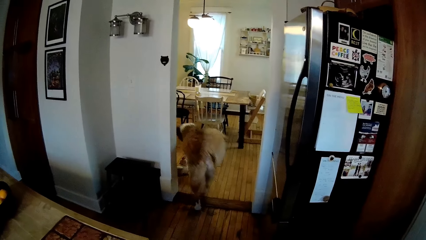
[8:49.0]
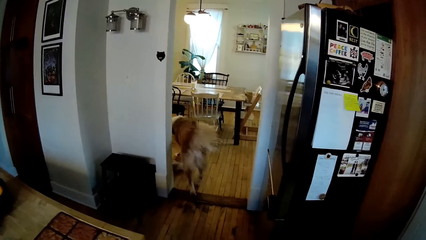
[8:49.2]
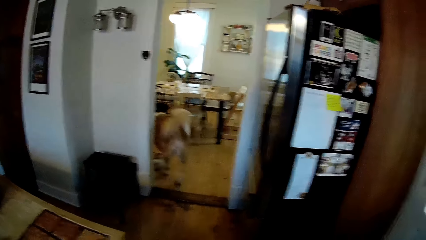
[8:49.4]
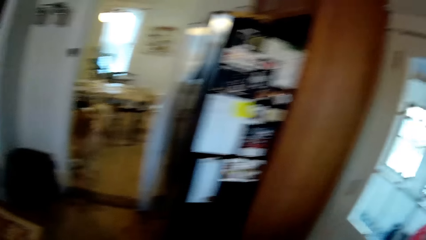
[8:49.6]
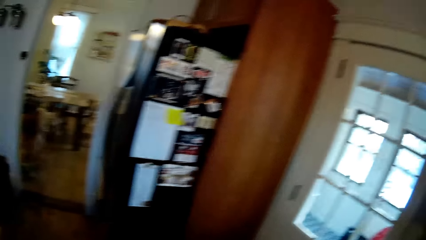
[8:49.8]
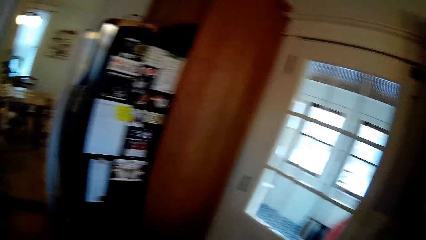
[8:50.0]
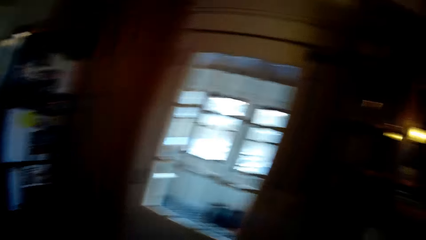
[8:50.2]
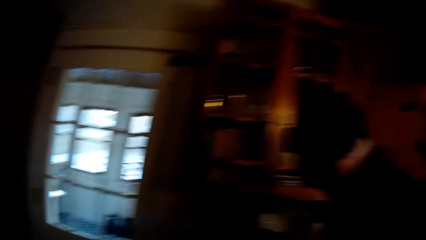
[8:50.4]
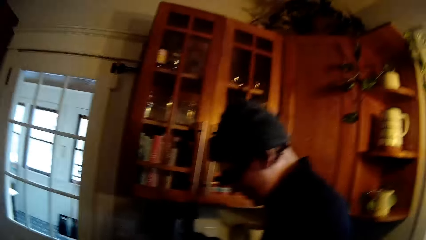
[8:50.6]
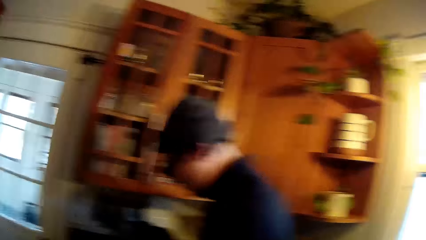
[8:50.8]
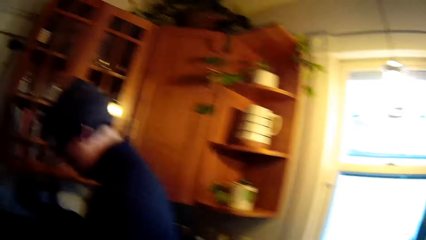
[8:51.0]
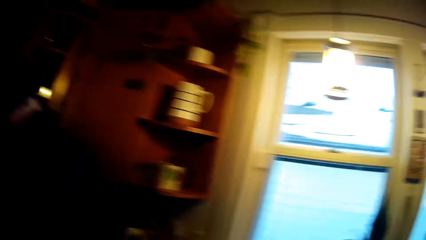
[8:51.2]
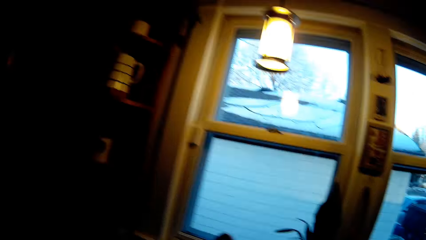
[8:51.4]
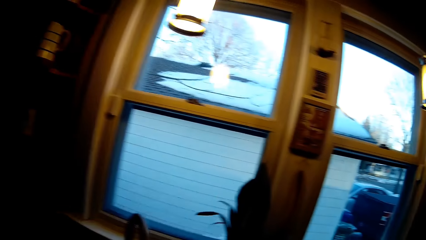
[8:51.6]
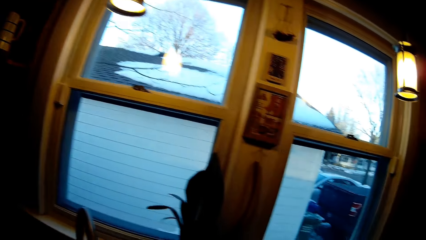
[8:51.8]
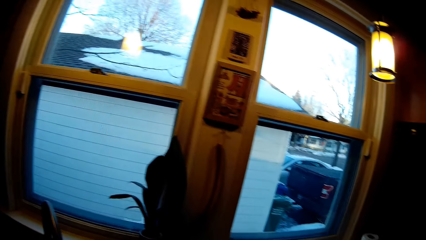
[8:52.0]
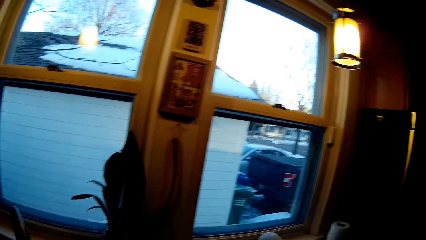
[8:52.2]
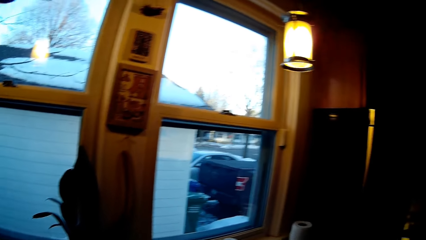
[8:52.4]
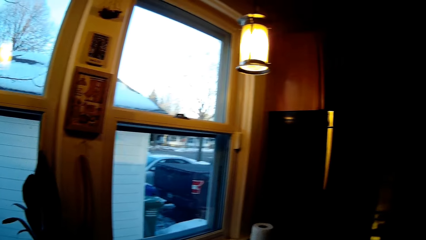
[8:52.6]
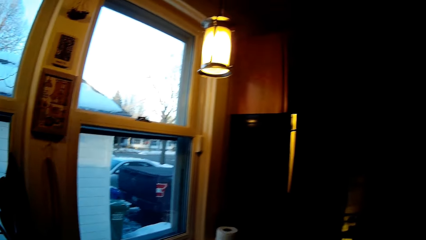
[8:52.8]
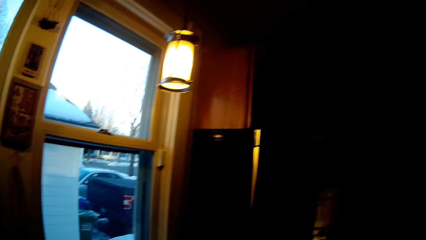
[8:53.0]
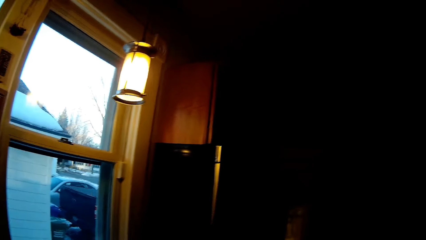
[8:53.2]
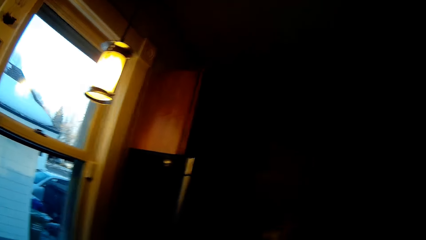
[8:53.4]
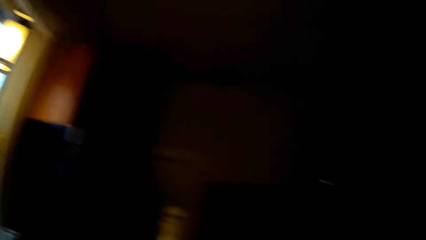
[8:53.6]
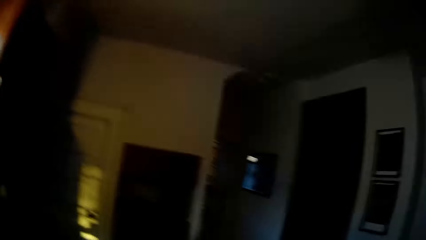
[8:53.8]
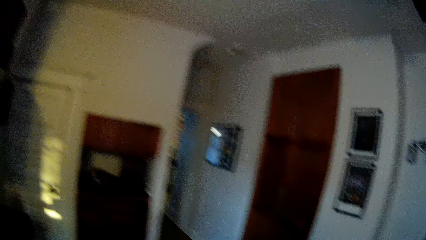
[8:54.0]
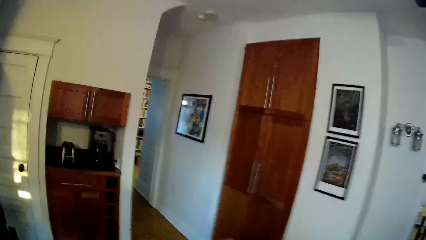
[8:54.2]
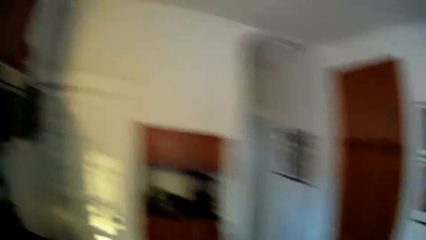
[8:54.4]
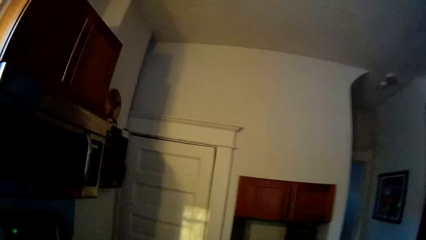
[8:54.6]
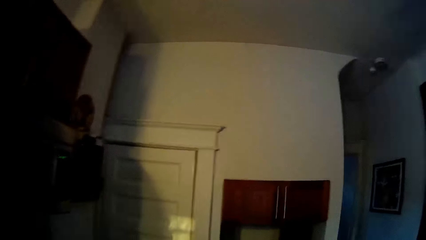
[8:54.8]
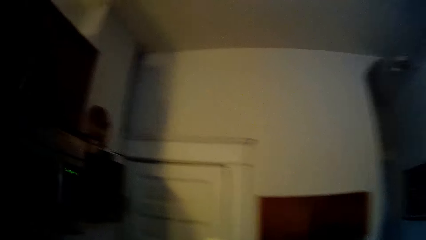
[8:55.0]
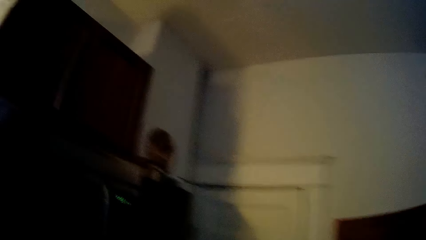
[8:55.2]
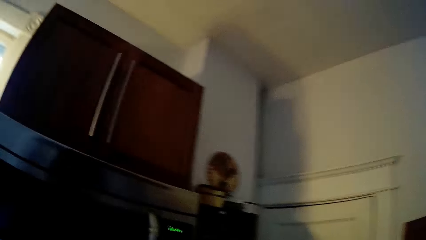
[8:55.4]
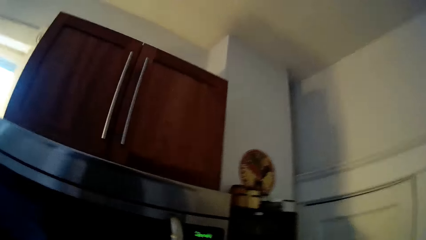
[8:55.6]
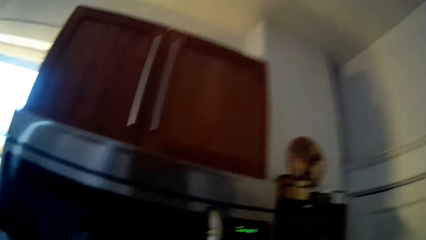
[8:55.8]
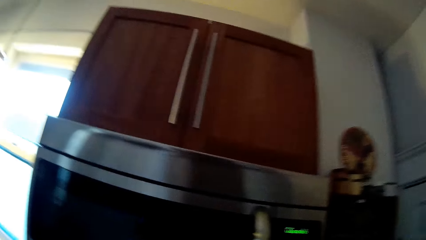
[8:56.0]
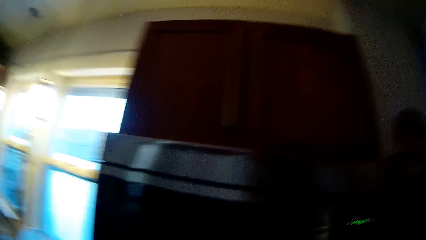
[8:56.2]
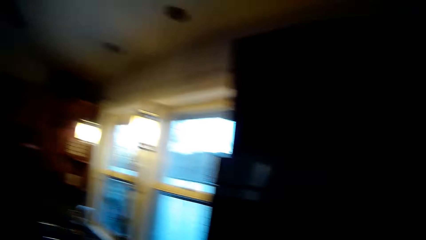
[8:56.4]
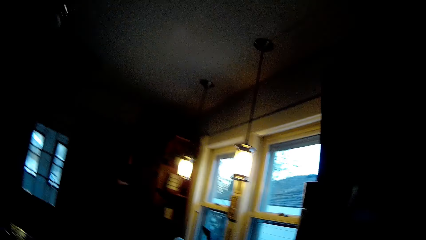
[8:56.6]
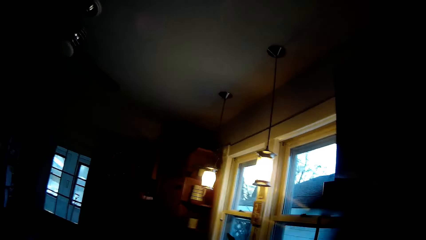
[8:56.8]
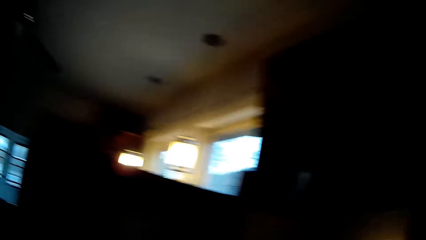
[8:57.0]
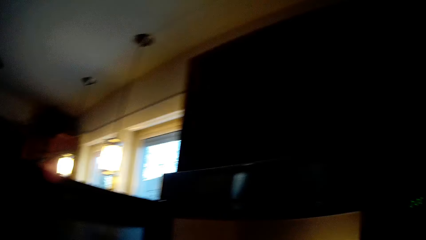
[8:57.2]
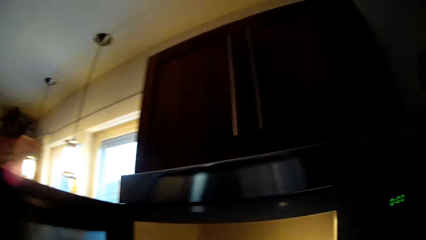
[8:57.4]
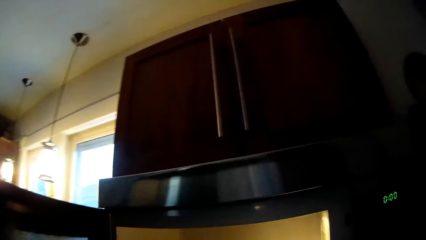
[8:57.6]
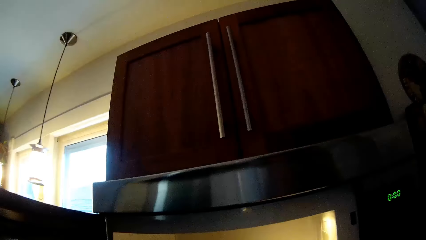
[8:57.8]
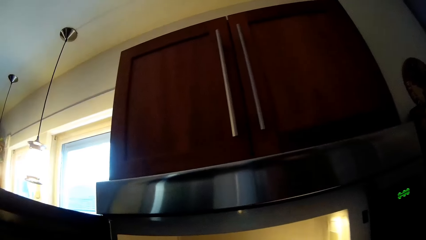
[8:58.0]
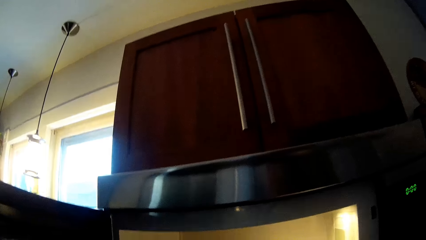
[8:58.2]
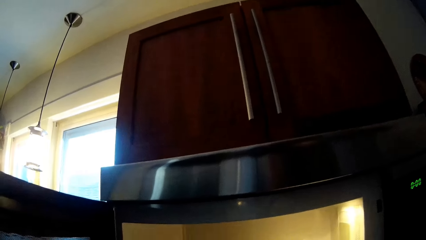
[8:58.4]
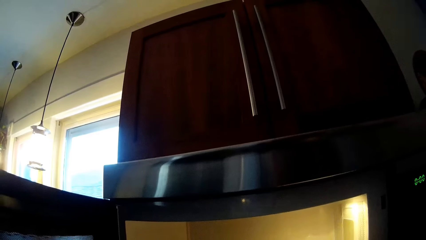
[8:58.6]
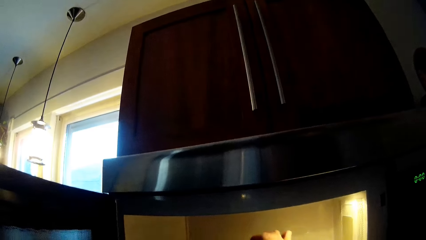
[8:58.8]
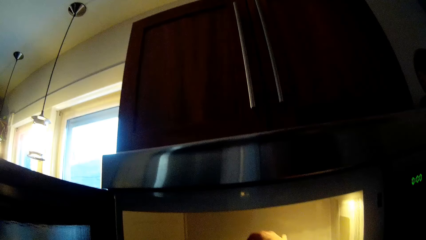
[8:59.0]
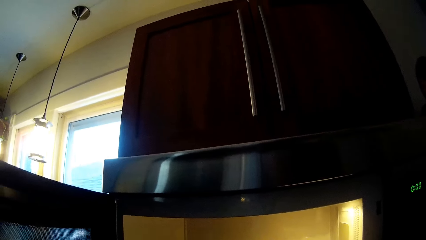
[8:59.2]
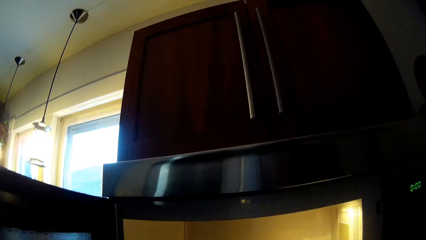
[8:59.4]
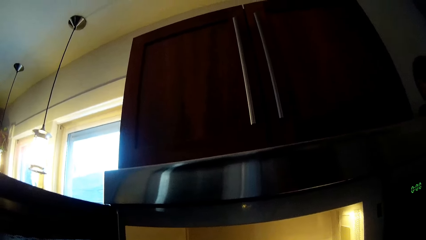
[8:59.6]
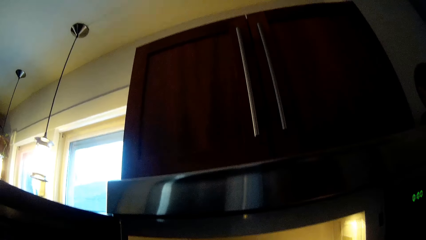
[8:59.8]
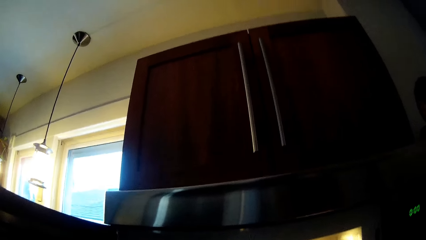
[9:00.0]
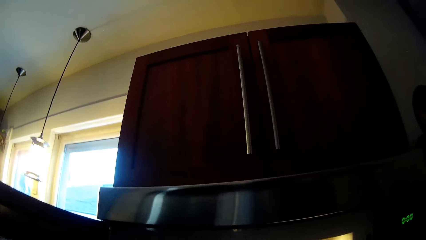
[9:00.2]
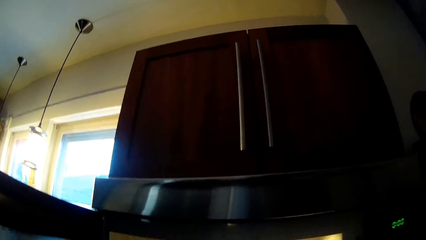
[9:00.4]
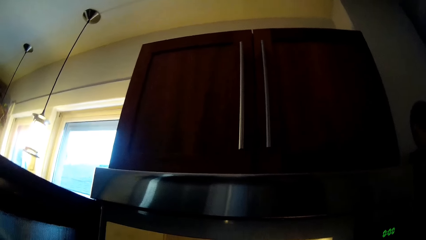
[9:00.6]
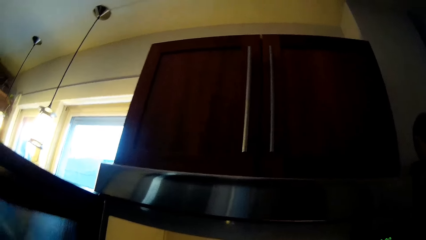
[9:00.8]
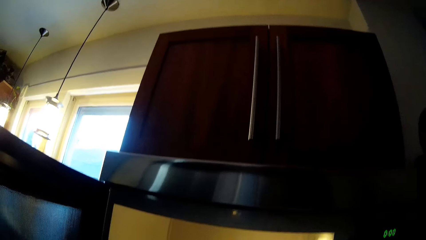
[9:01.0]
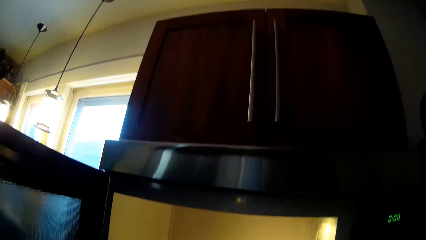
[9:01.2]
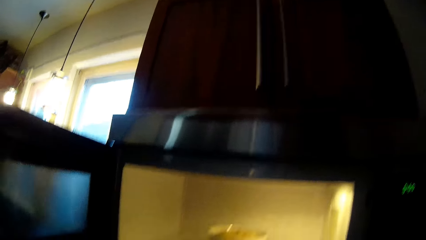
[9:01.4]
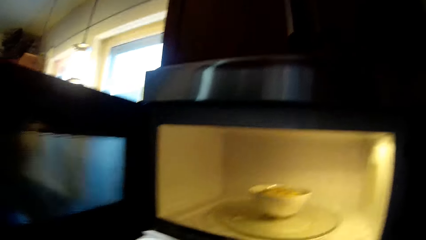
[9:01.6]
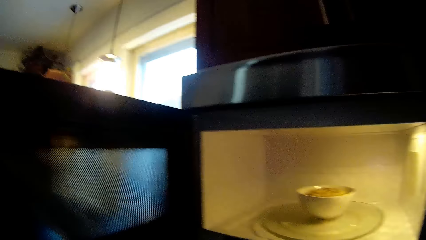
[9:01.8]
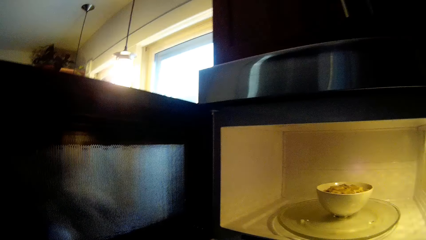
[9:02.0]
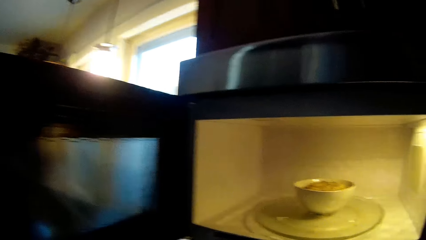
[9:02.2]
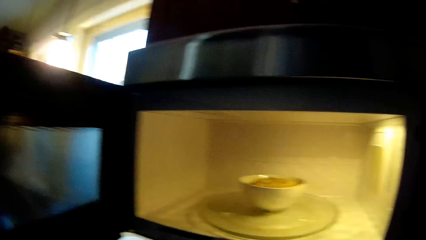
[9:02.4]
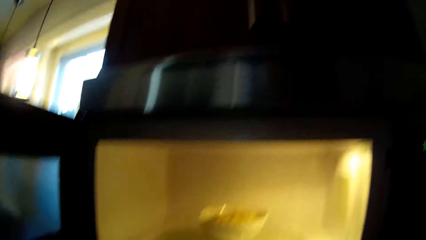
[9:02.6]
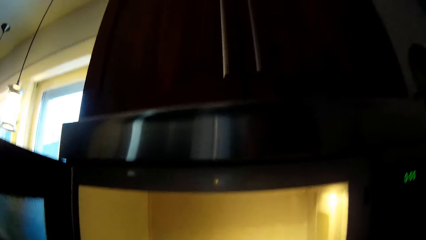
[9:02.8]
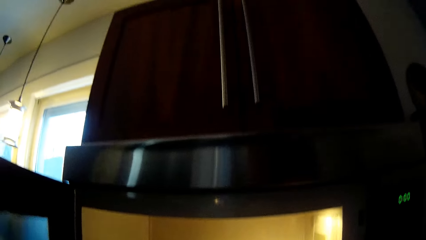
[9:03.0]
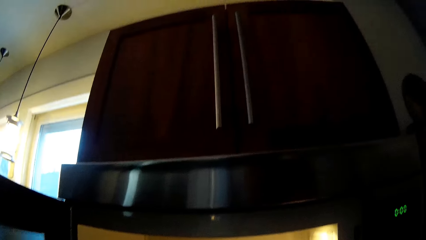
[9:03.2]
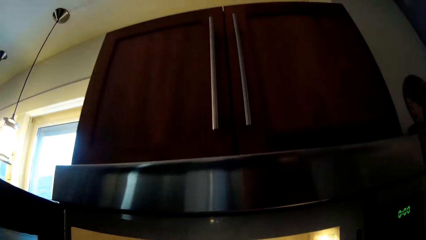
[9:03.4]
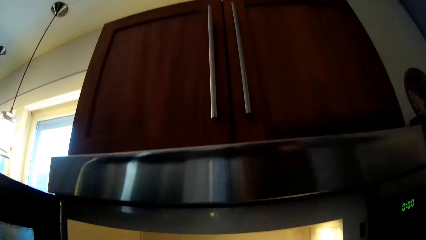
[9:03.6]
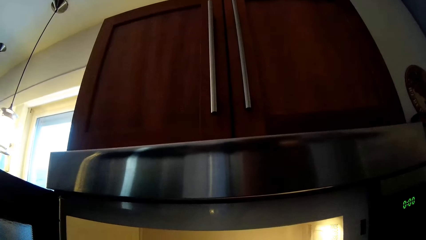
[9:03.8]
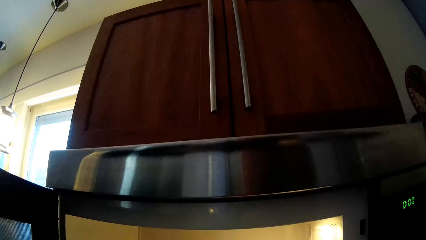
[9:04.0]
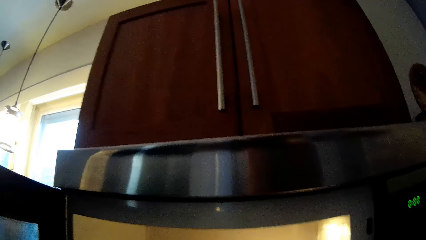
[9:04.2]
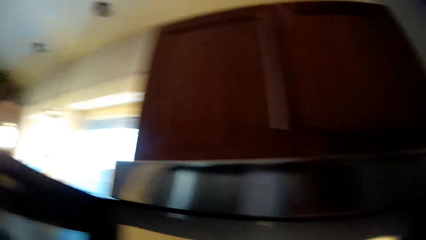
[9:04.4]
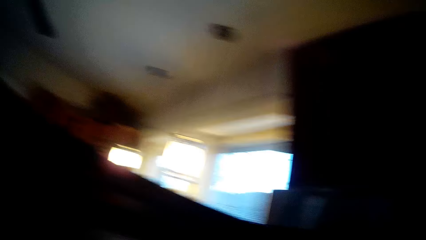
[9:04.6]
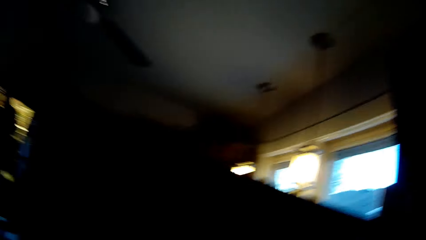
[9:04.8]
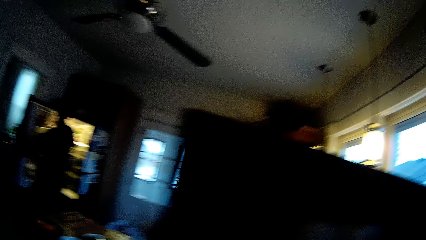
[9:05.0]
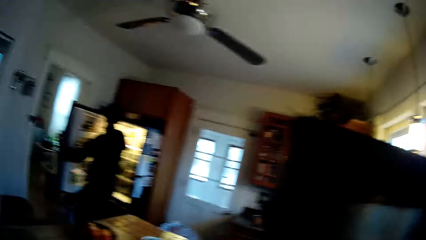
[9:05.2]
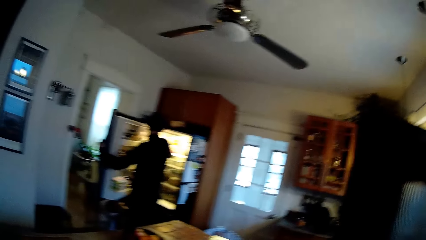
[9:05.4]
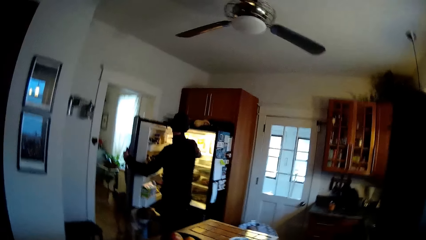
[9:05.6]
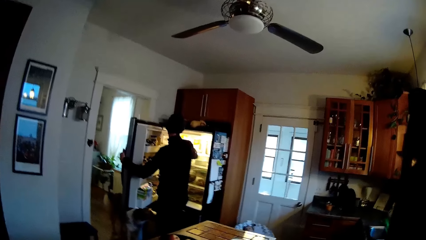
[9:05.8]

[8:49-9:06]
A male converses with the camera wearer. The camera wearer walks around the kitchen. She converses with the male. She walks around the kitchen. She opens the microwave with her left hand. She walks around the kitchen. She converses with the male.
